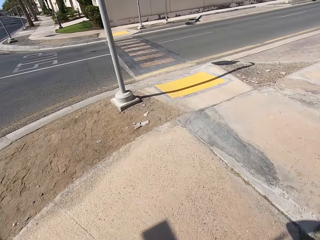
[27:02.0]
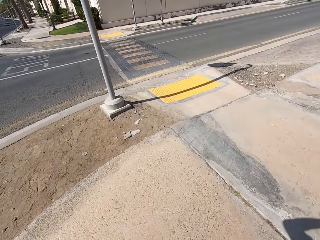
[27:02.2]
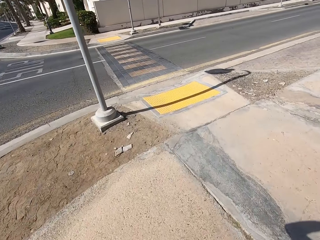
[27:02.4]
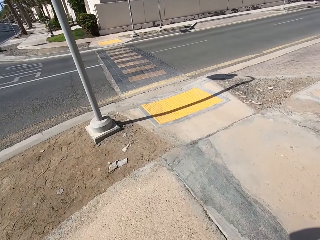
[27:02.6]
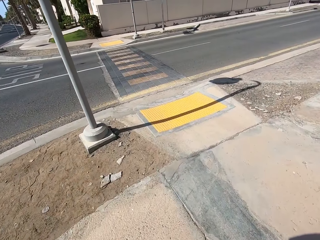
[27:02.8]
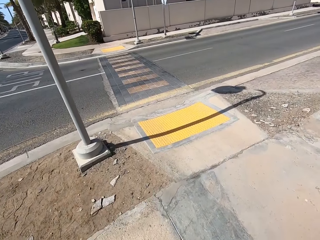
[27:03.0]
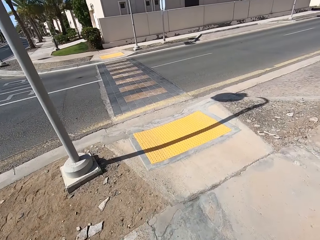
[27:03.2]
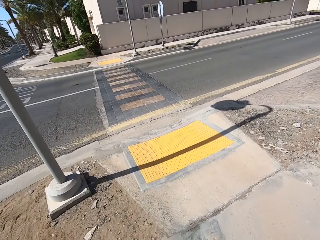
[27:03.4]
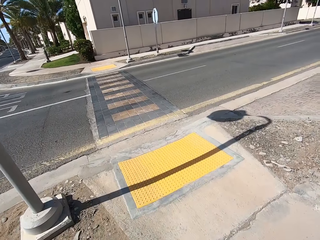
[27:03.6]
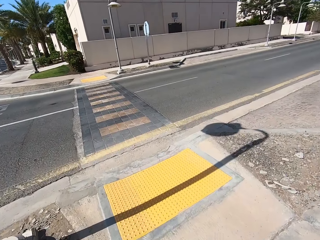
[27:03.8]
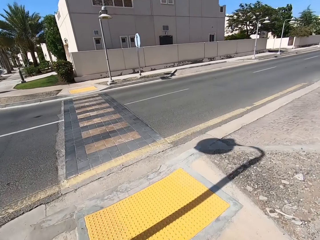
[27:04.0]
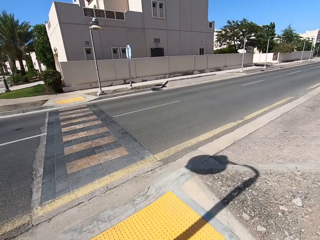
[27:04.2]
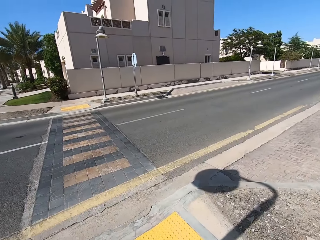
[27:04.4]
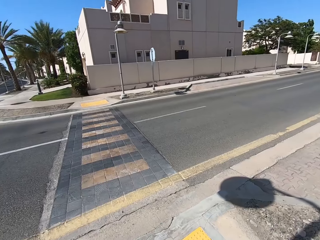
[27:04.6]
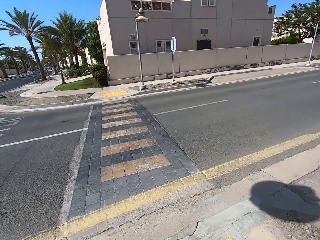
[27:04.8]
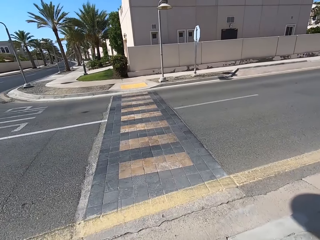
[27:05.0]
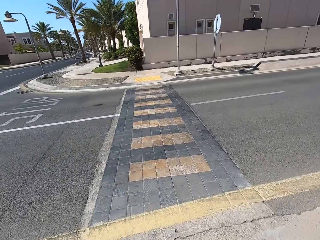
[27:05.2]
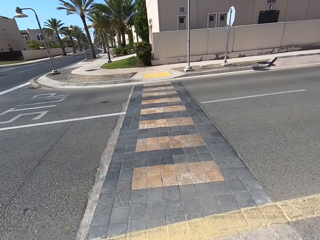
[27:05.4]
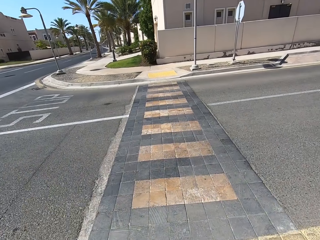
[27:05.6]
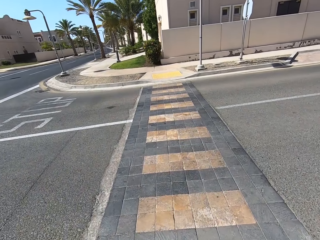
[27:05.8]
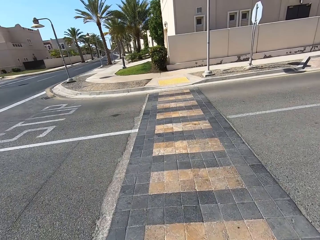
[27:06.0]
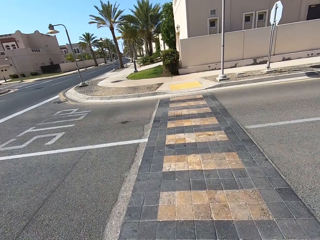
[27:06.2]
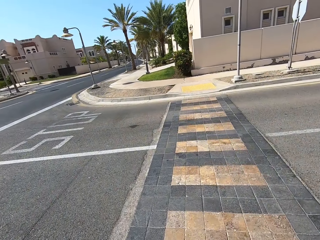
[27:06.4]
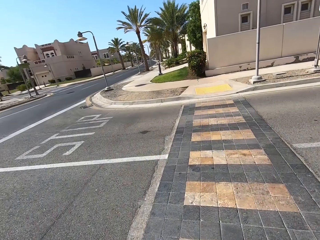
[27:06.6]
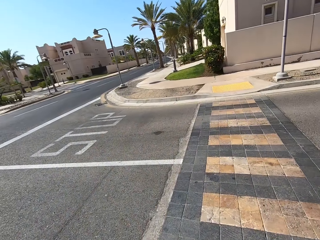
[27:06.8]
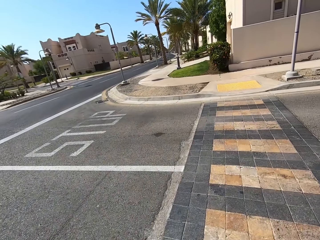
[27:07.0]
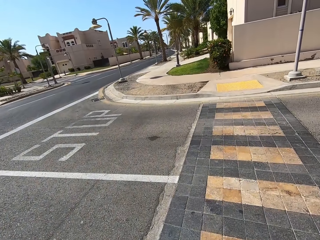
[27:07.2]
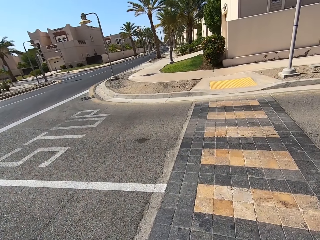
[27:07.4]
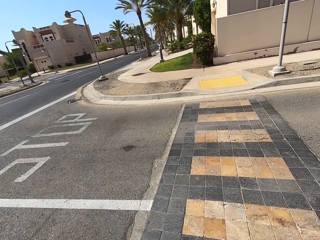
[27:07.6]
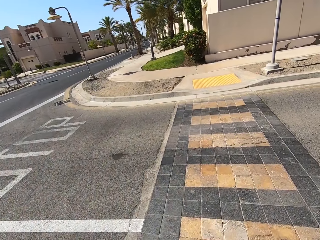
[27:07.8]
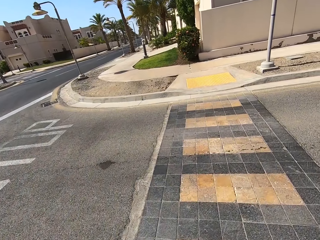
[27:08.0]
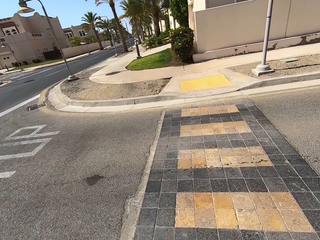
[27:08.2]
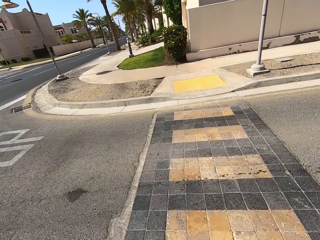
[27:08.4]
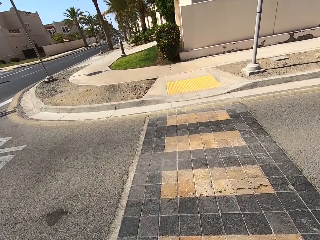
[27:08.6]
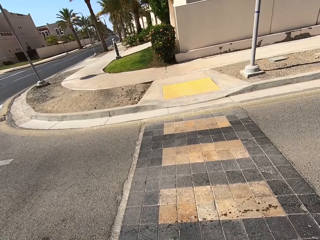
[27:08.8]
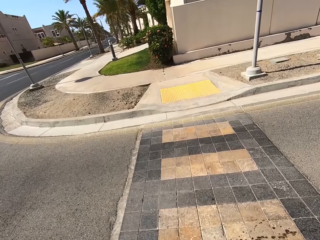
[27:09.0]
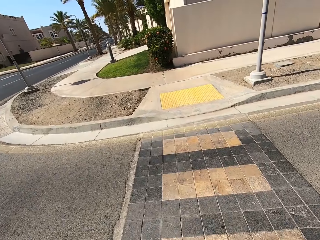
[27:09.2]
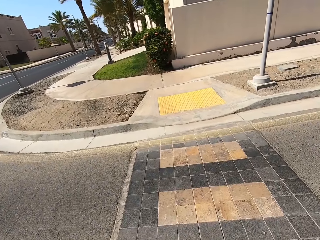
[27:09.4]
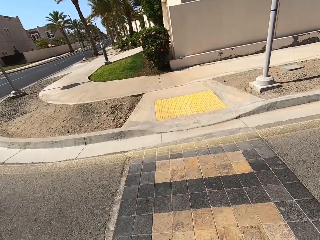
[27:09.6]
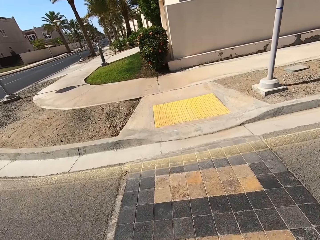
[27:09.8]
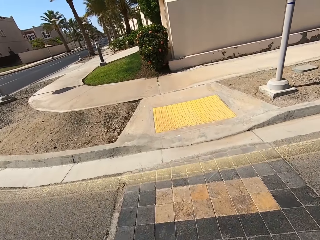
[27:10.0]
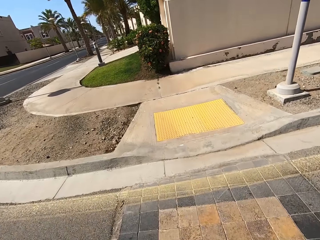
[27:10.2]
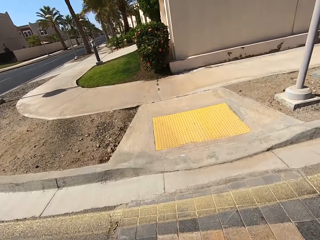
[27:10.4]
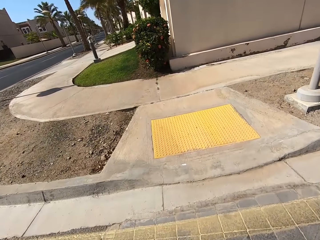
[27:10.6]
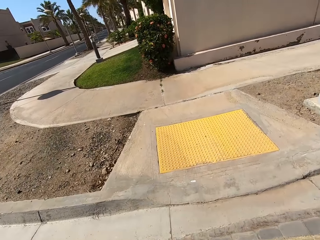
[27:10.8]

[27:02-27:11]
The camera wearer crosses the zebra crossing.

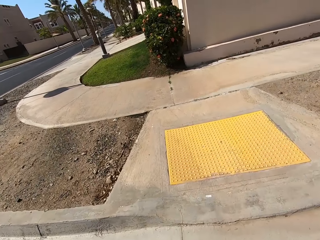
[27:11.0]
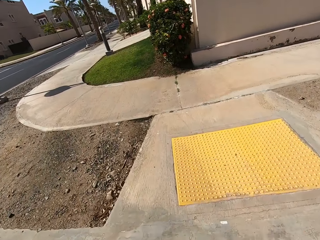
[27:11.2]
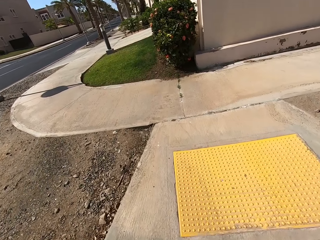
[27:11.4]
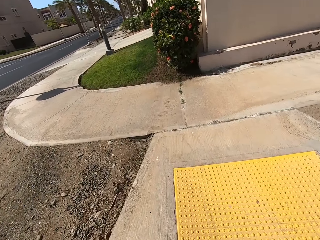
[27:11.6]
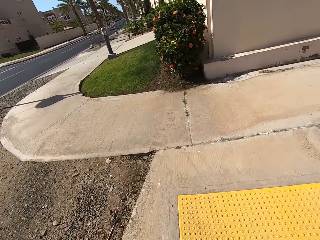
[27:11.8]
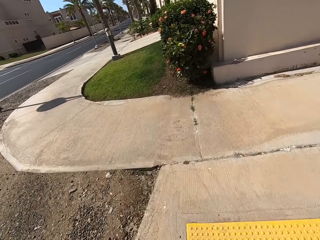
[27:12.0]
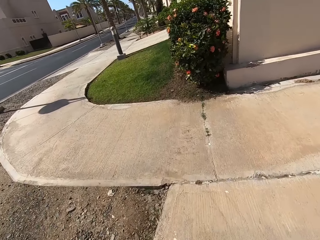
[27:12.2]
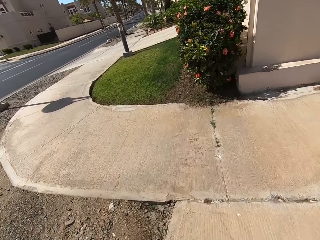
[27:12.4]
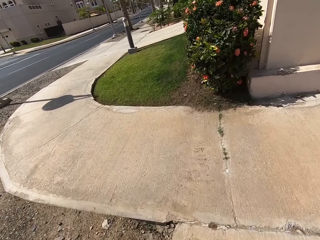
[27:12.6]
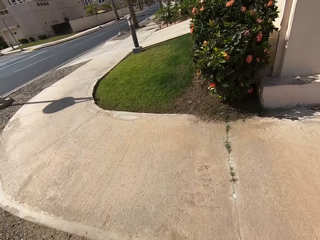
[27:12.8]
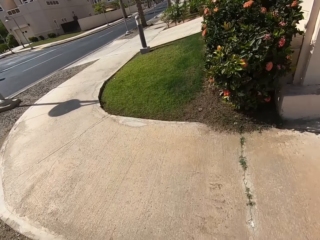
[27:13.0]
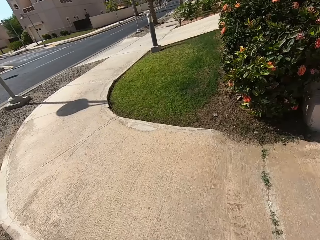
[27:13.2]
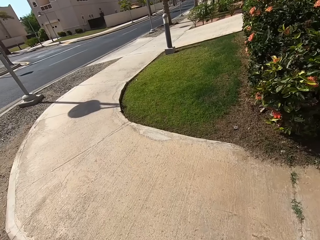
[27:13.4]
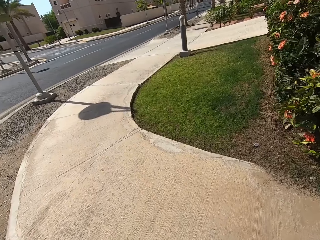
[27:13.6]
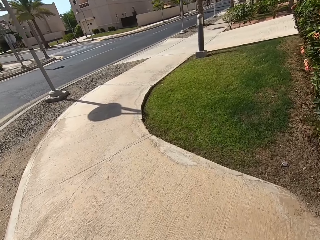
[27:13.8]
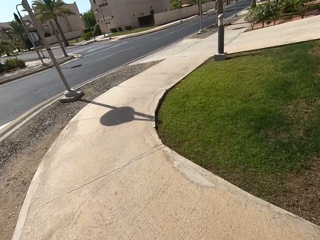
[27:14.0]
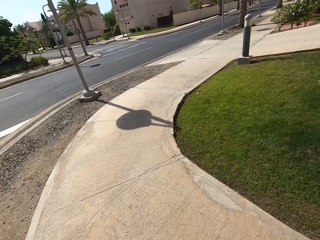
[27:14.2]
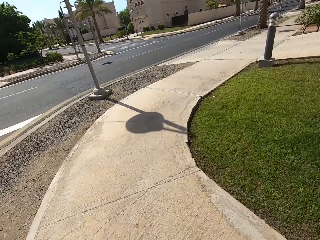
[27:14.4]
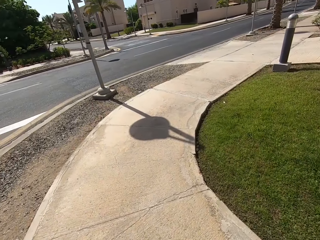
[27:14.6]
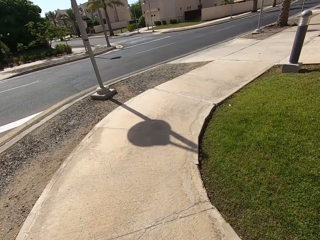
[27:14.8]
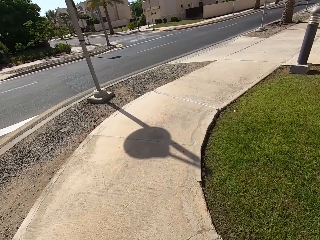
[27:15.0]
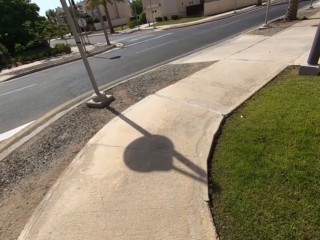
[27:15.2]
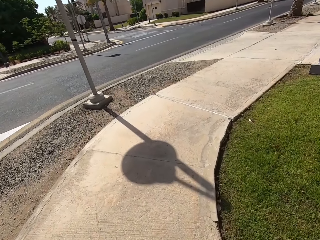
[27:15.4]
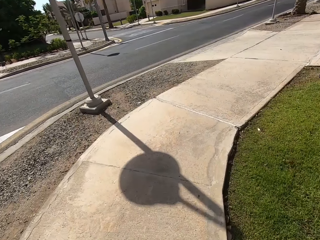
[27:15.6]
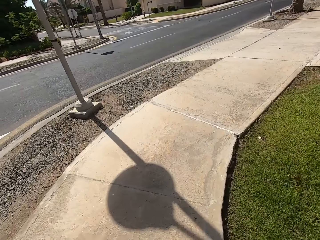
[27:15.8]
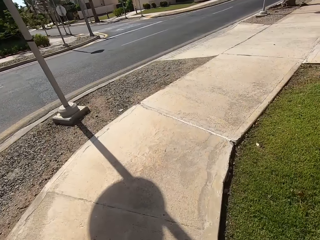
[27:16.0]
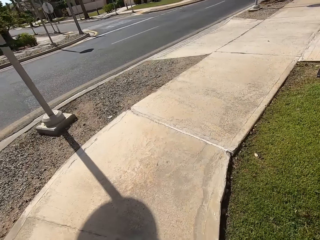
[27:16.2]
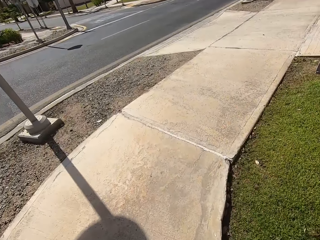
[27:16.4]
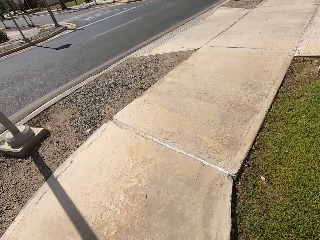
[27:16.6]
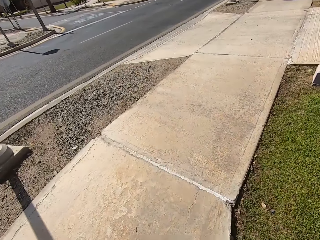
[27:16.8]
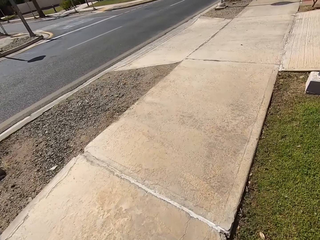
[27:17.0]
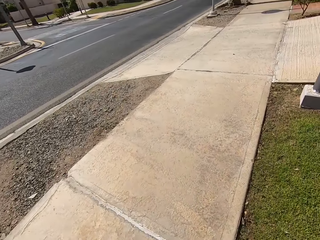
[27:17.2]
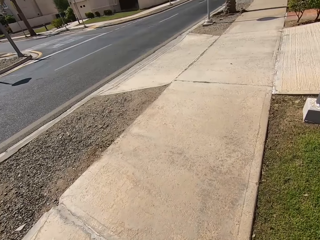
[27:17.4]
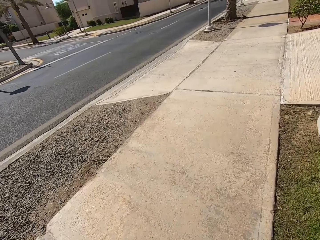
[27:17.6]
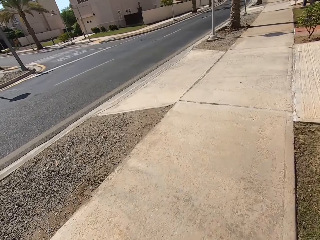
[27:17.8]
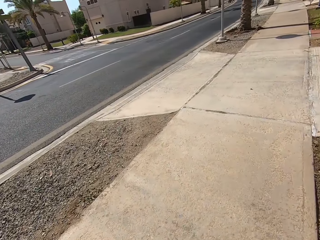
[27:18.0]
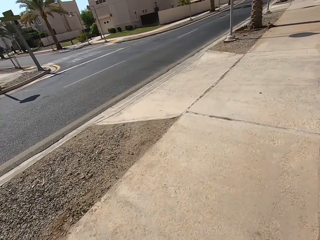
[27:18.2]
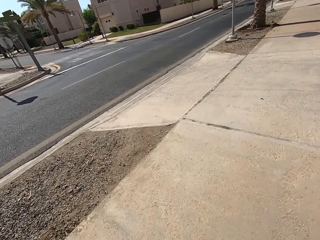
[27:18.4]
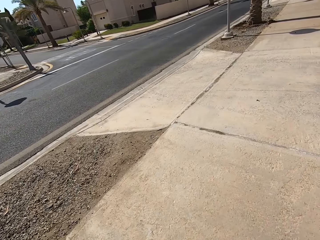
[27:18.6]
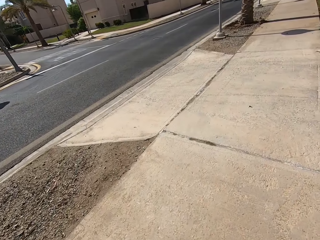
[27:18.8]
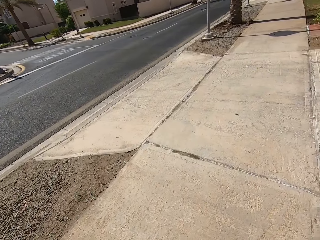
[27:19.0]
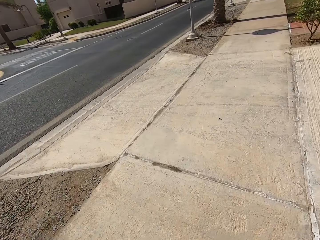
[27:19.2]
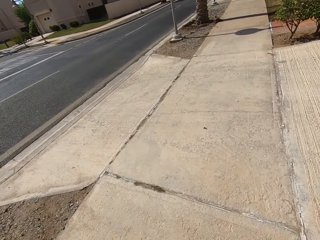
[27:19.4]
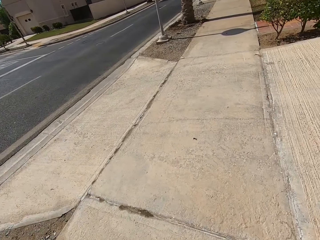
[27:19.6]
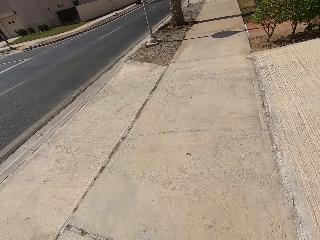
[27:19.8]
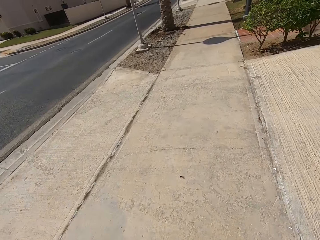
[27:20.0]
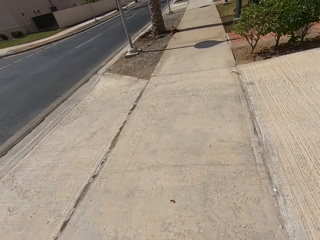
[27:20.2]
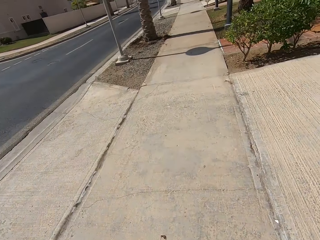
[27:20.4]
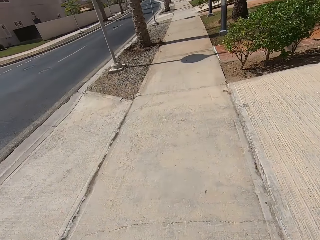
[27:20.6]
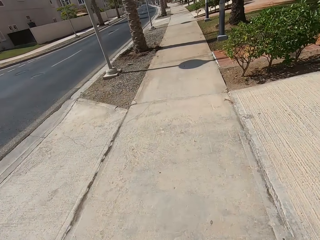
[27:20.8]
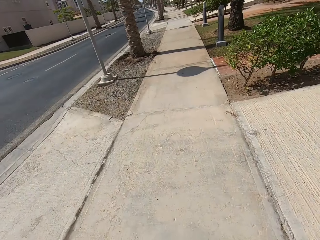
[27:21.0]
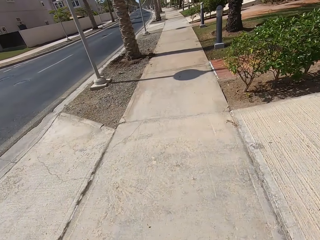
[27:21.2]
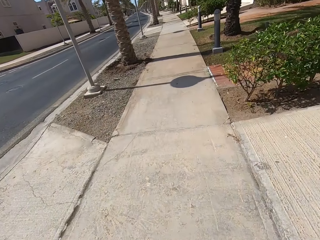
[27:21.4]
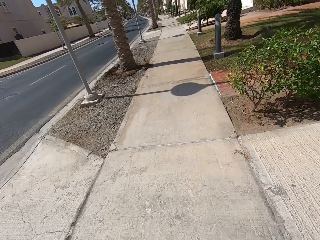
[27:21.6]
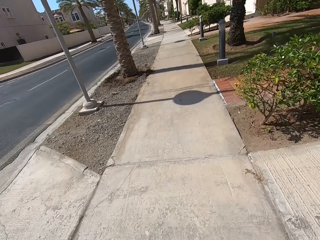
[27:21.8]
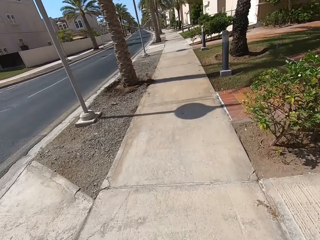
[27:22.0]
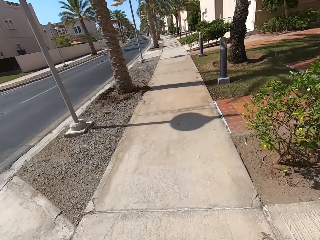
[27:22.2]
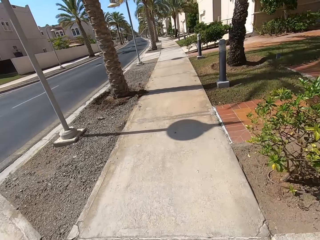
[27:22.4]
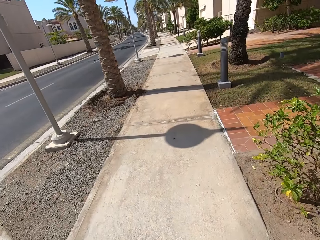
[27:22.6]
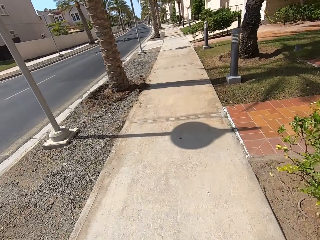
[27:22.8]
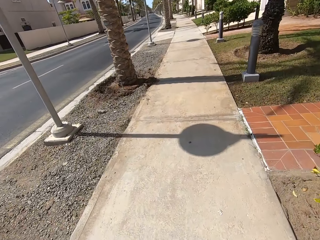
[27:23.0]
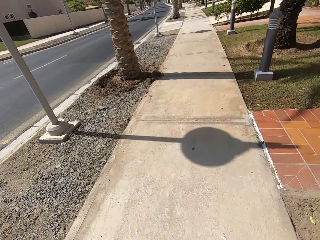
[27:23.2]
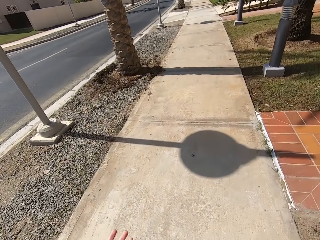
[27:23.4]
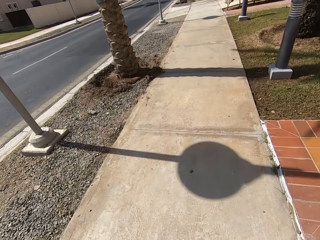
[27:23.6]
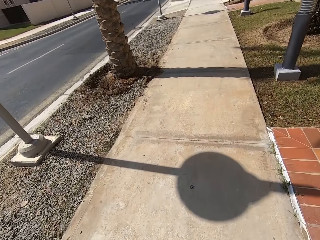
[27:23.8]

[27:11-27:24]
The camera wearer looks down. They walk along the pathway. They walk on the pavement. They look in front.
